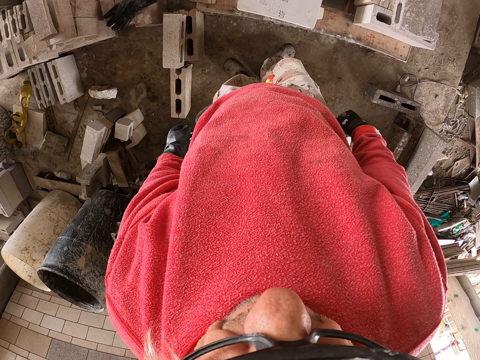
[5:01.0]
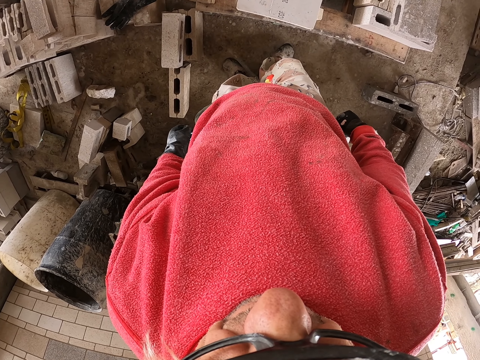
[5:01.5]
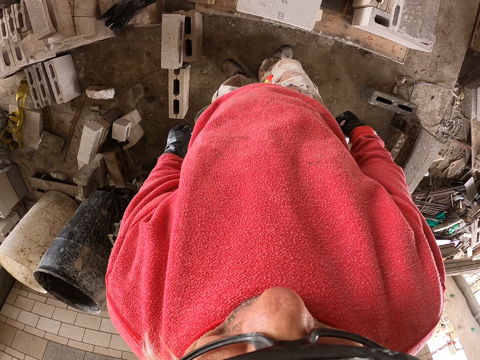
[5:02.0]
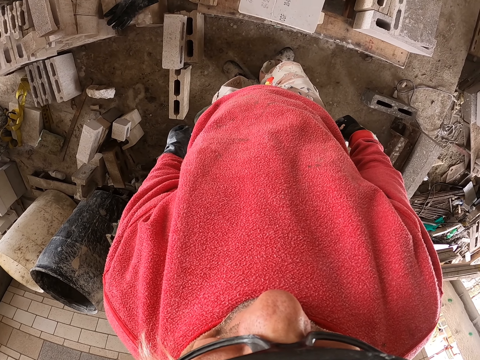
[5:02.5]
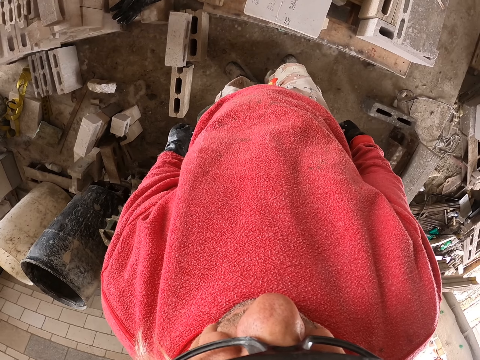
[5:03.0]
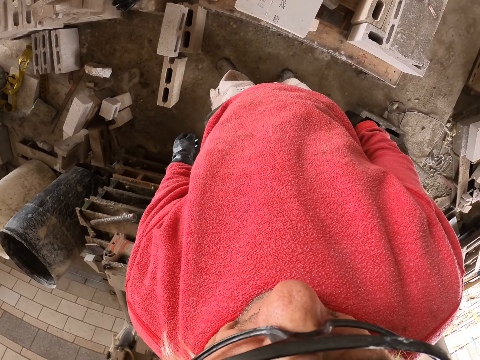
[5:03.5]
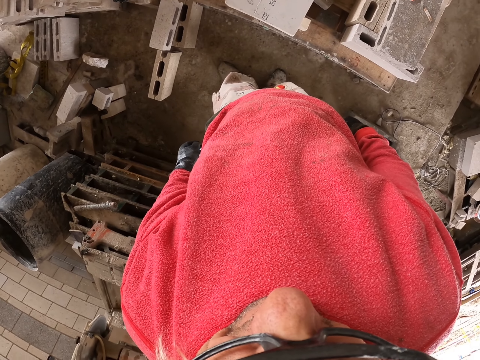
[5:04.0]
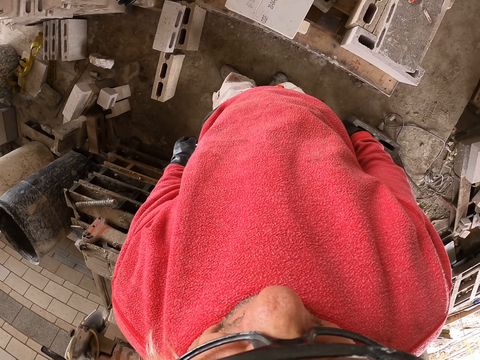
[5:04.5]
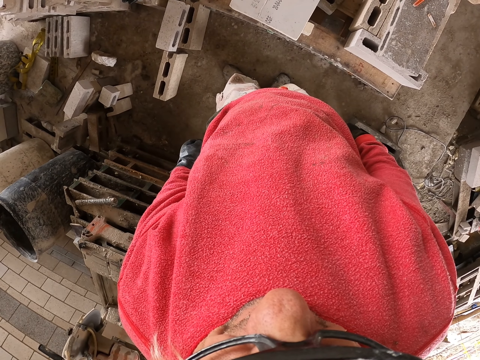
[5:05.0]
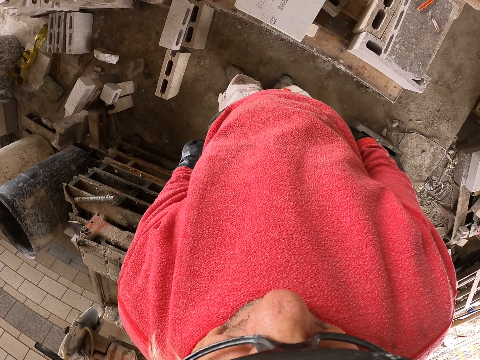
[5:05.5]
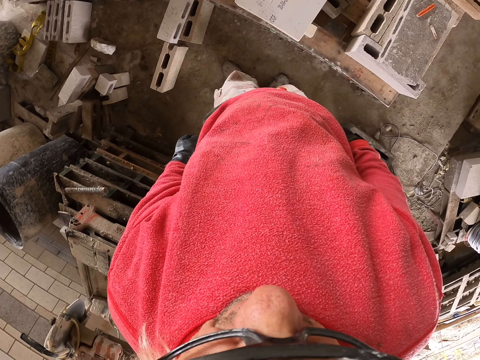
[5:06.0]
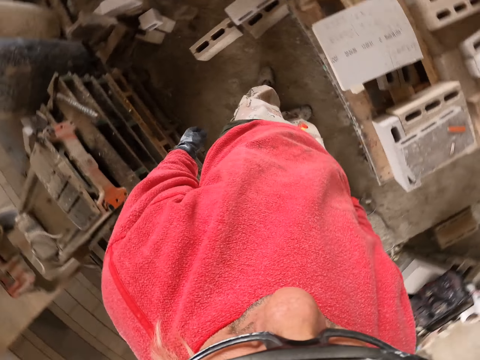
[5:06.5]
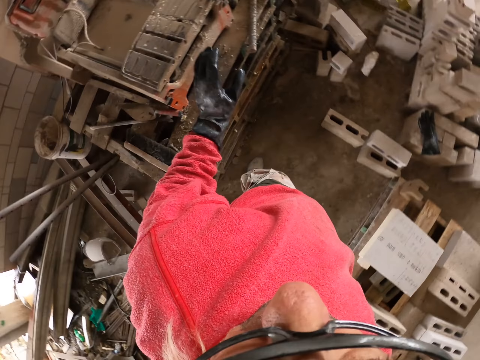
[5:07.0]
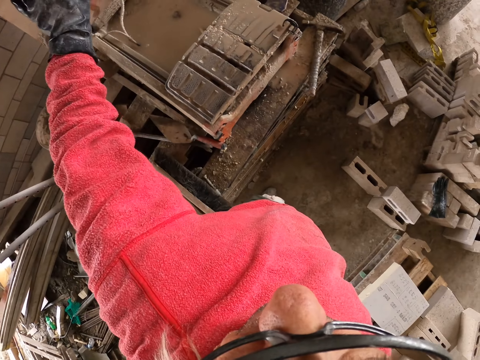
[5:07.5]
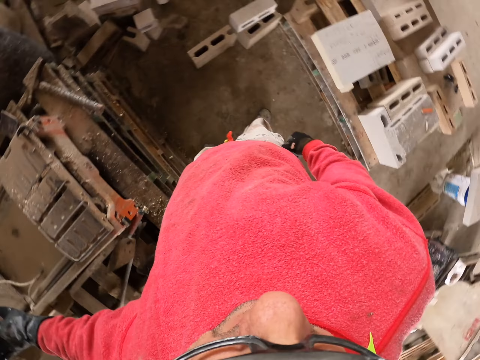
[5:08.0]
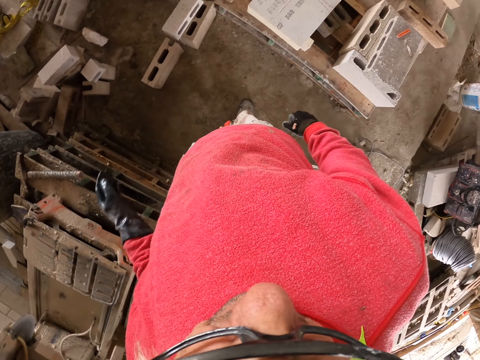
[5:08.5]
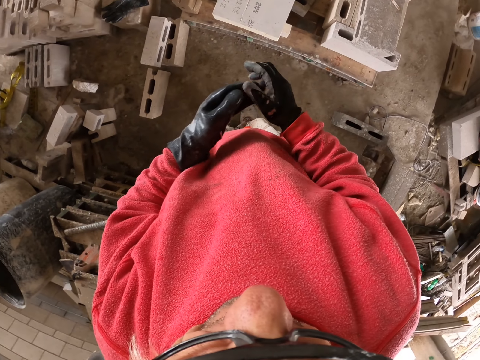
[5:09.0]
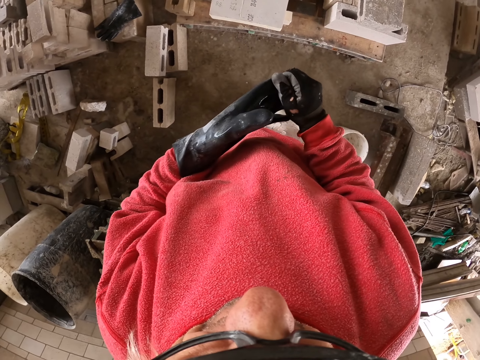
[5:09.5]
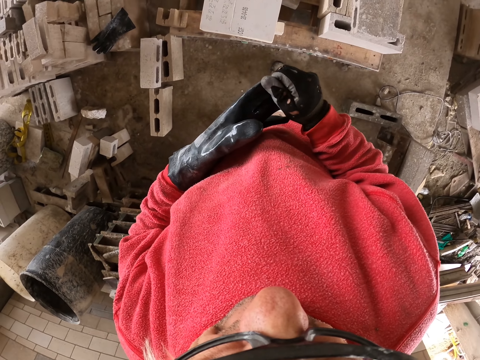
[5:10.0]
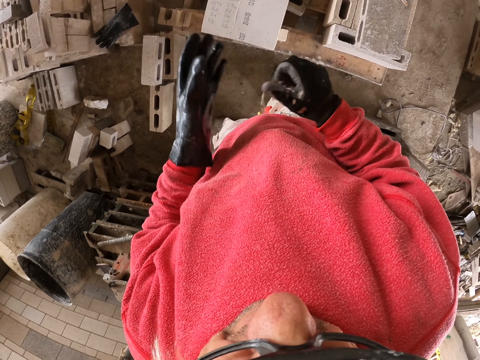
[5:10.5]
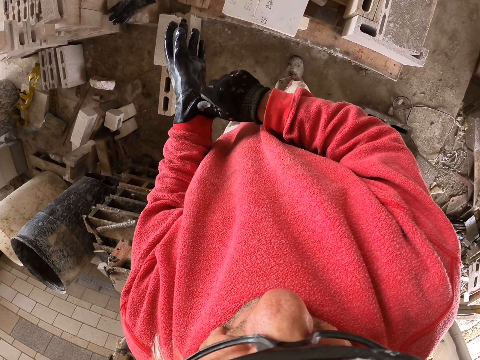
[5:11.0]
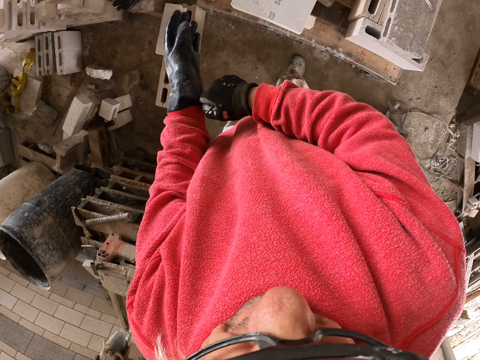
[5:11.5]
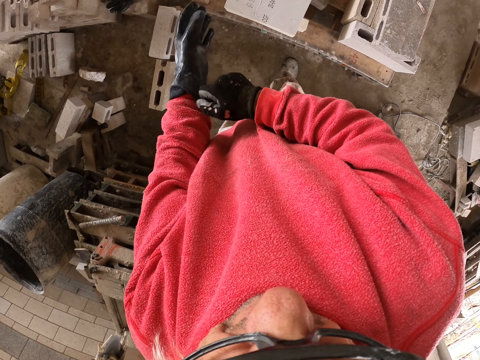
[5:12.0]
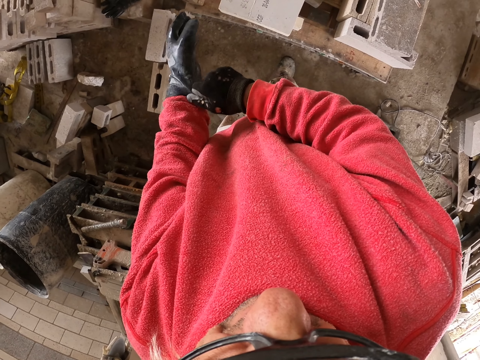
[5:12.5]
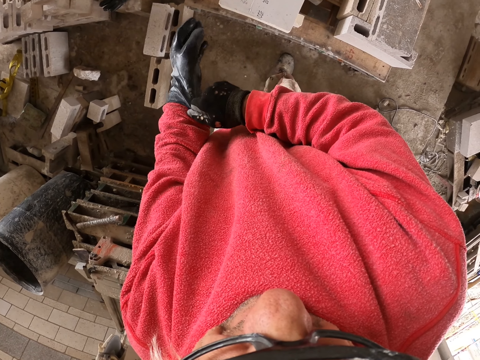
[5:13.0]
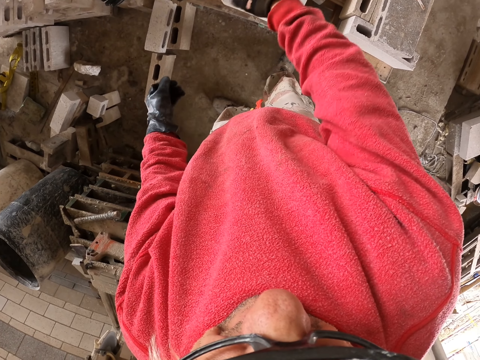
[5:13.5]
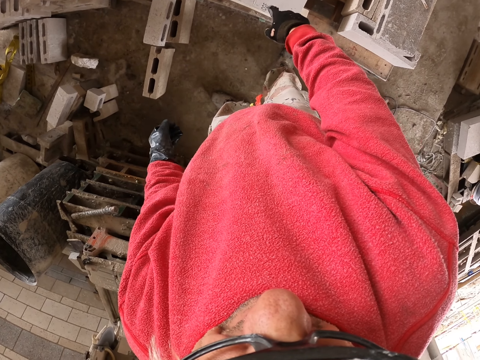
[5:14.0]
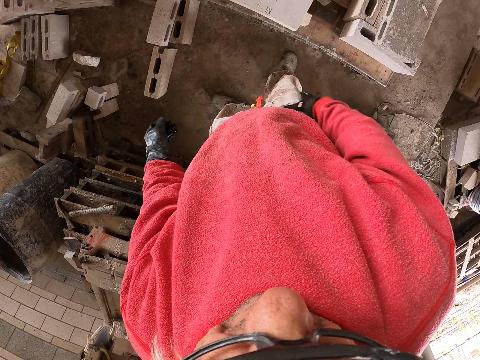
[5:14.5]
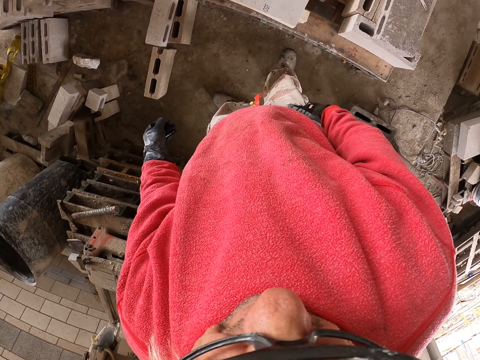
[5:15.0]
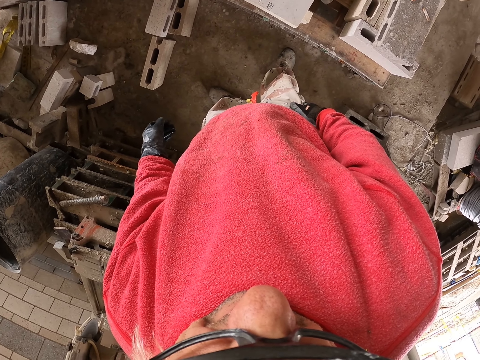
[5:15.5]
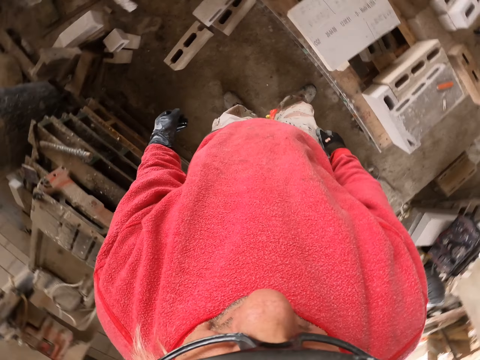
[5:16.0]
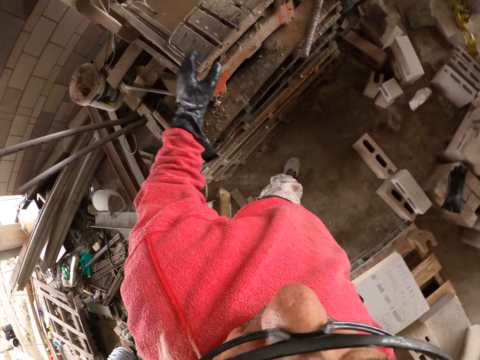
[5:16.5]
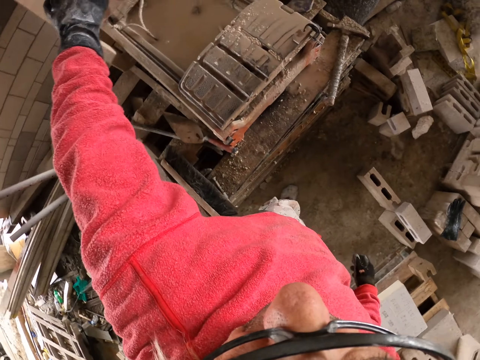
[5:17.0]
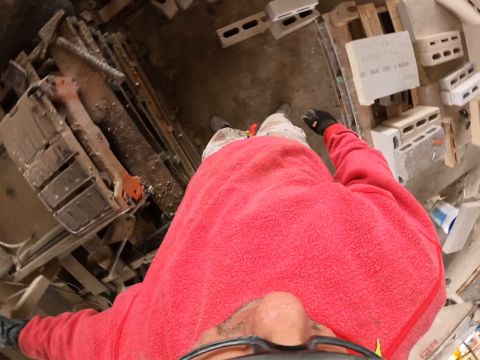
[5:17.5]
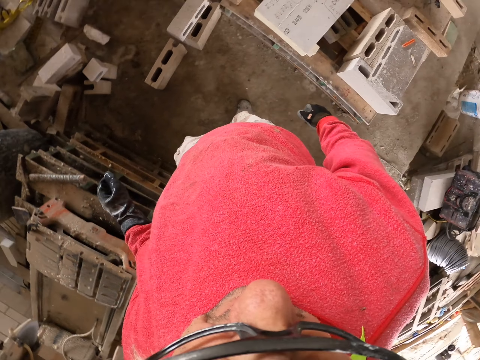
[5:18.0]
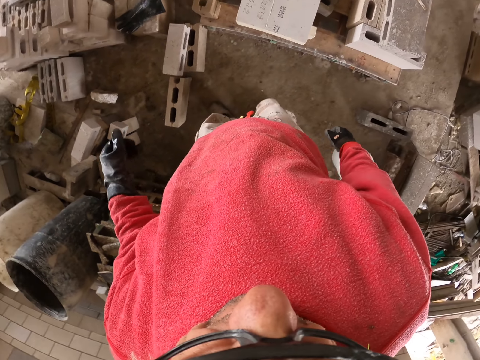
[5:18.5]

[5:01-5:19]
The camera wearer turns to the left. They touch something. They hold gloves. They touch the gloves. They adjust the gloves. They point at something. They stand. They touch something.

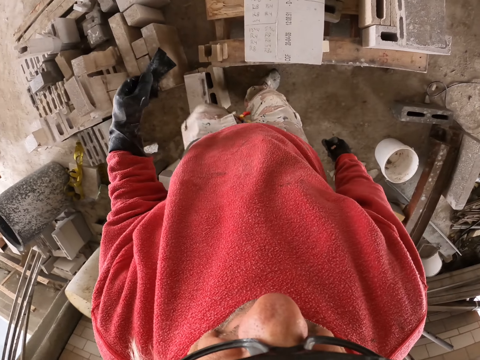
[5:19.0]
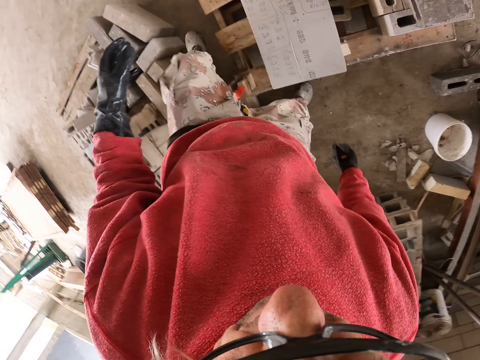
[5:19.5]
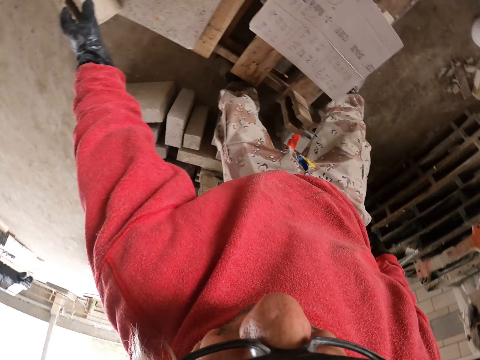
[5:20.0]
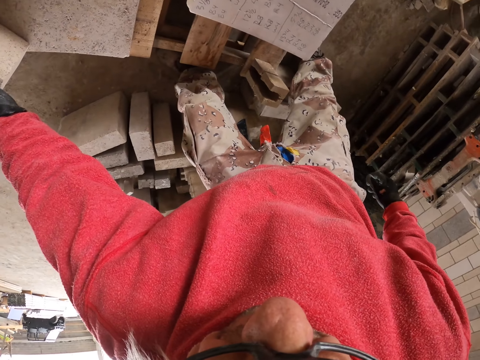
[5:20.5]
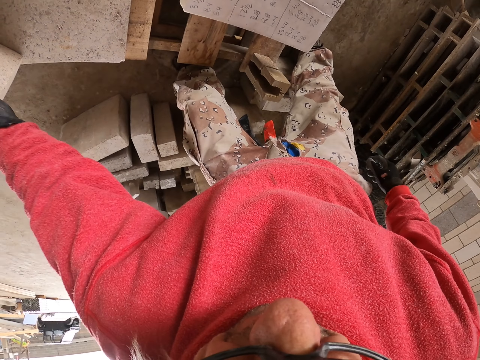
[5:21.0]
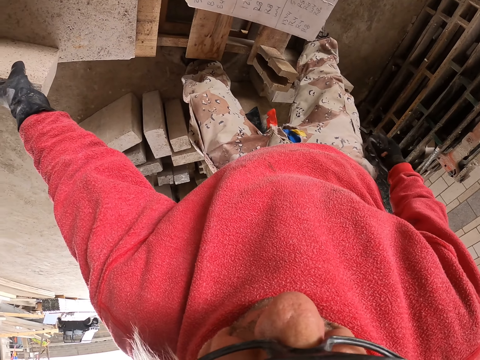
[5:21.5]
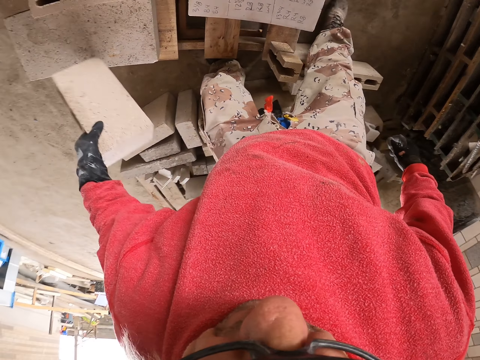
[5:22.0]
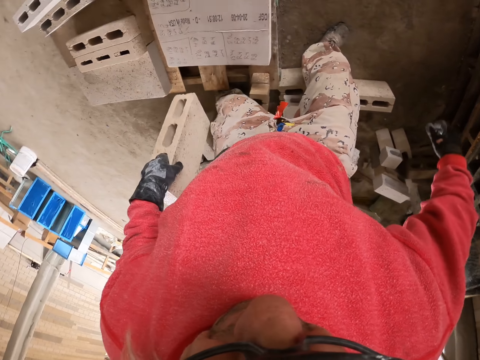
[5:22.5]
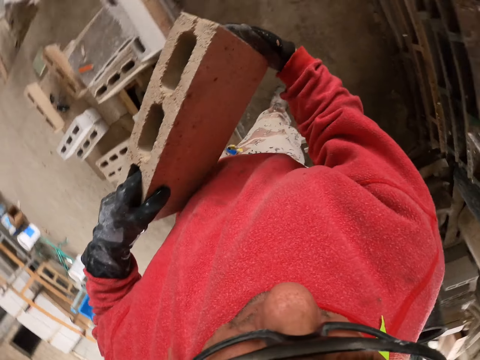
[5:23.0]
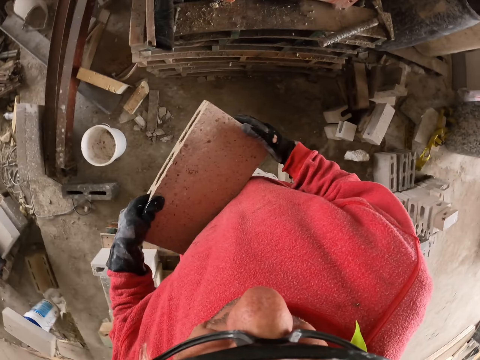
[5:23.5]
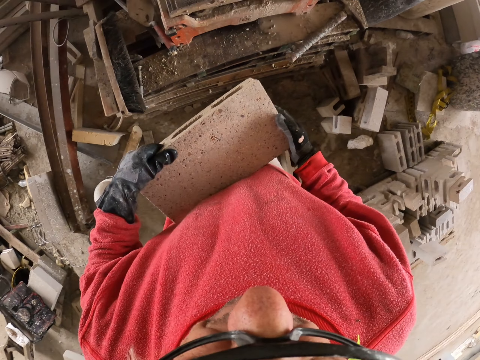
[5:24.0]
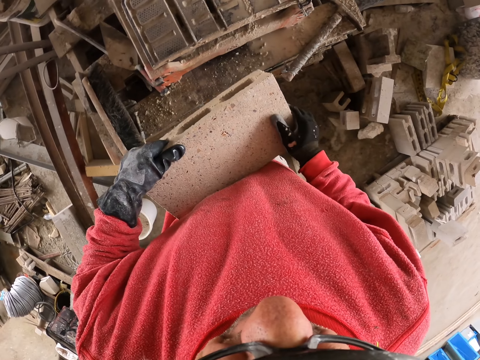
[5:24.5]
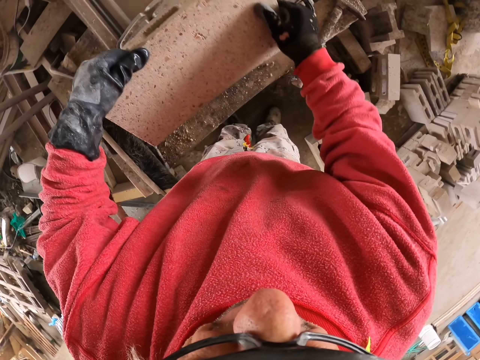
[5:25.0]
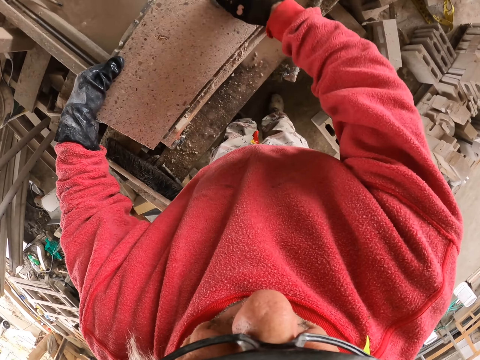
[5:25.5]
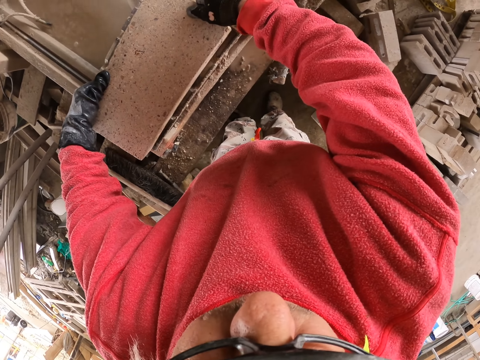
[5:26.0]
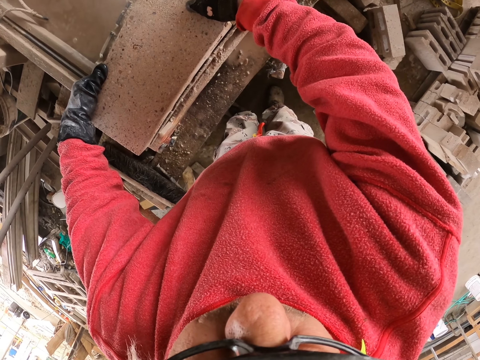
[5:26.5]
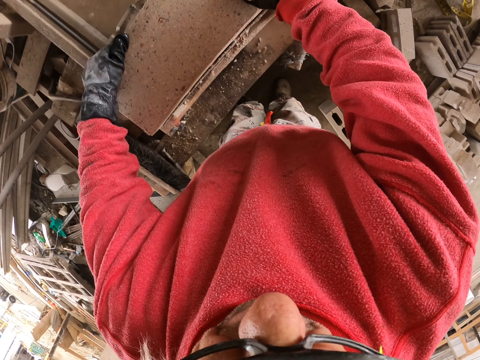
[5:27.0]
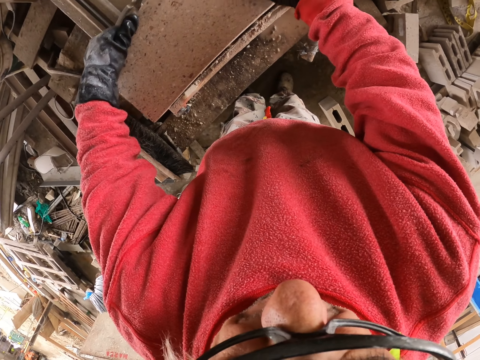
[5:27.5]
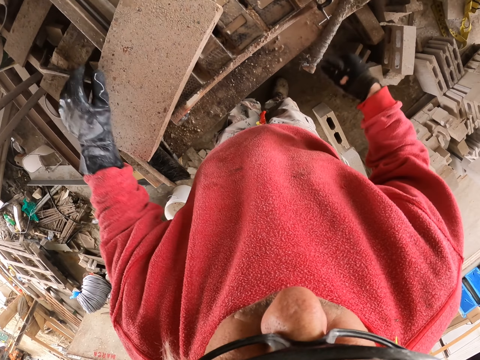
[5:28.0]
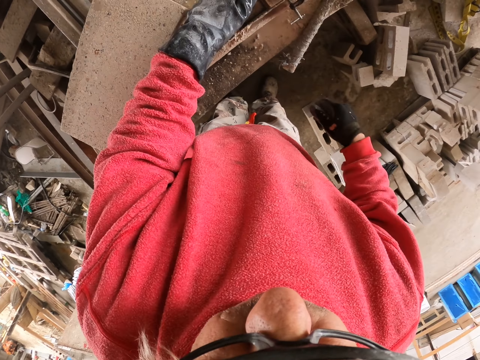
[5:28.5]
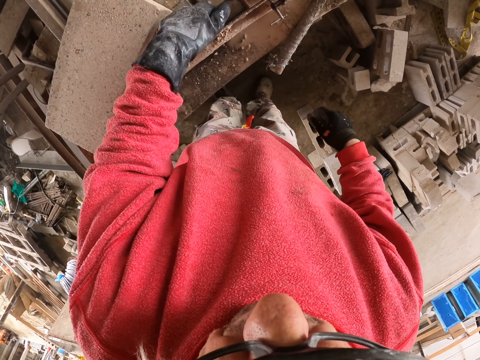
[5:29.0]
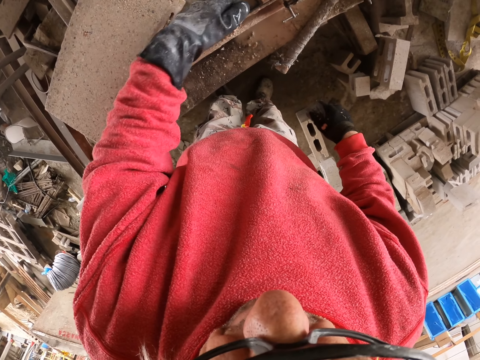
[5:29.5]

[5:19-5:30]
The camera wearer moves around. They touch something. They pick a concrete brick. They place the concrete brick on the brick cutter. They scratch the surface with a finger. They move dirt from the brick cutter.
